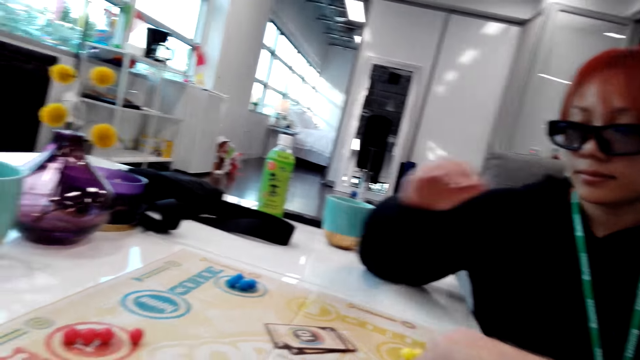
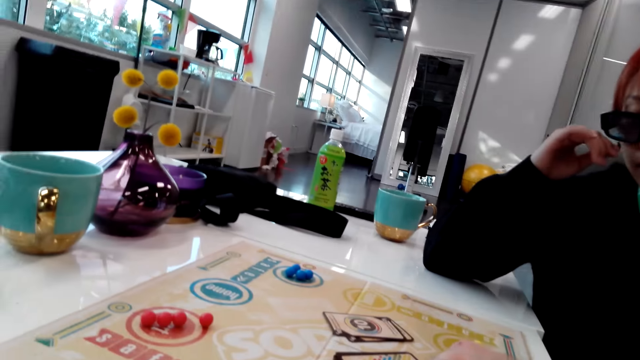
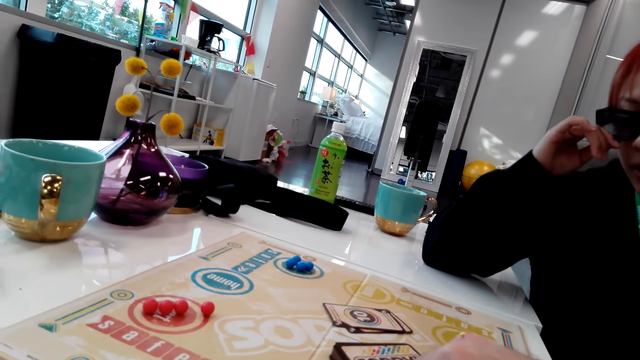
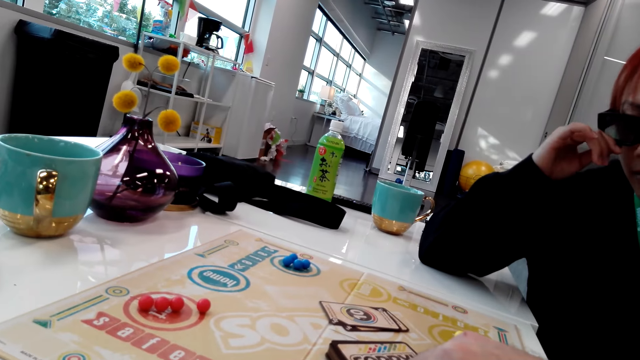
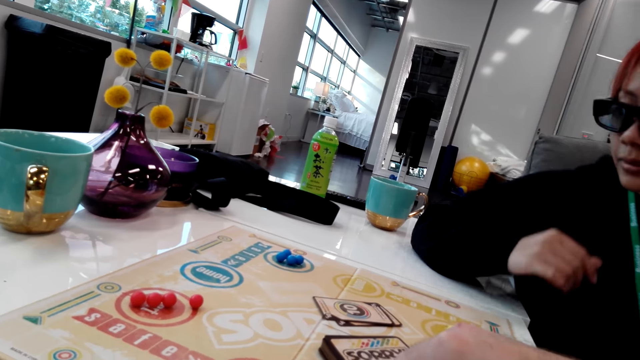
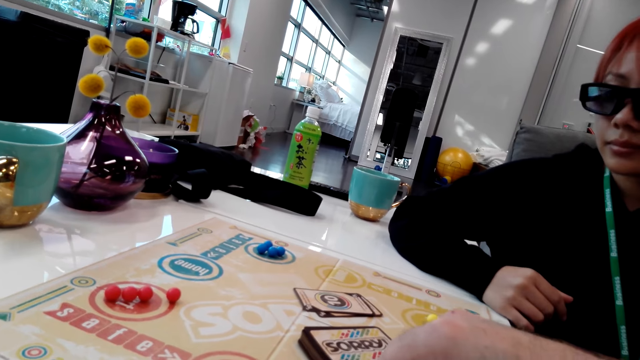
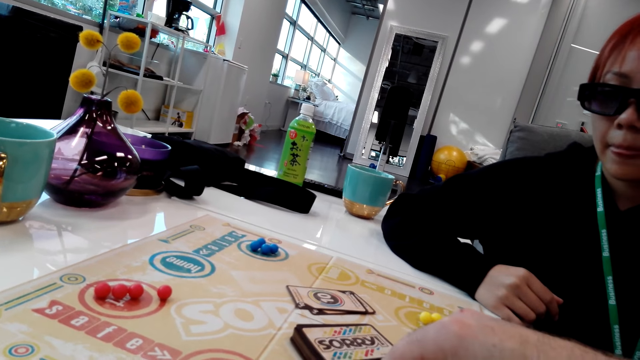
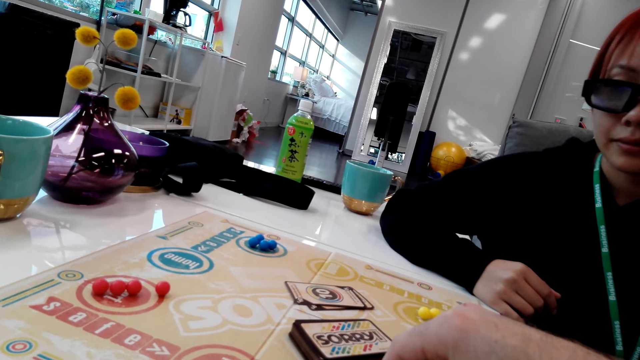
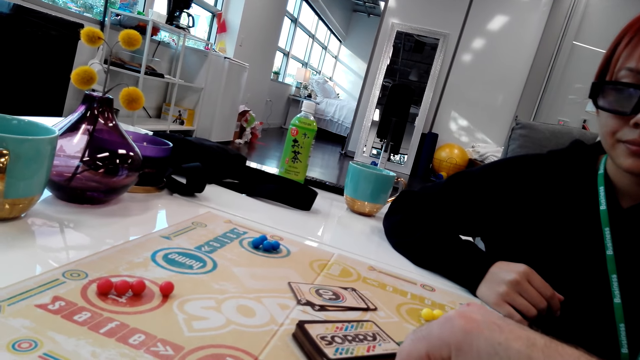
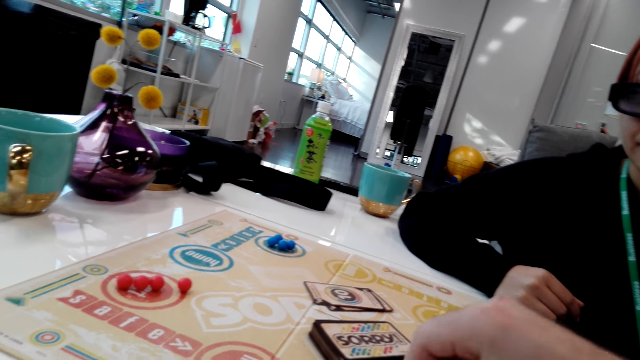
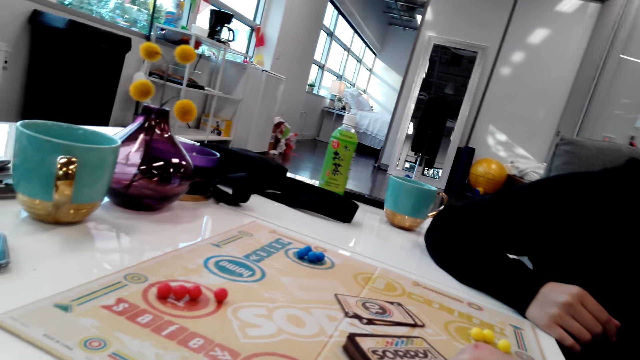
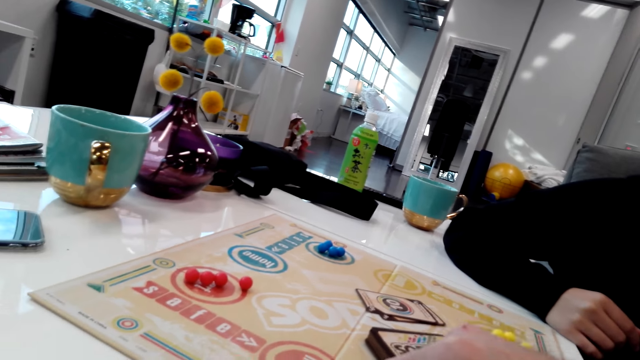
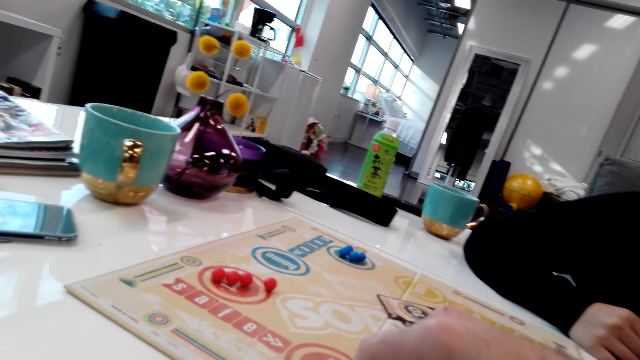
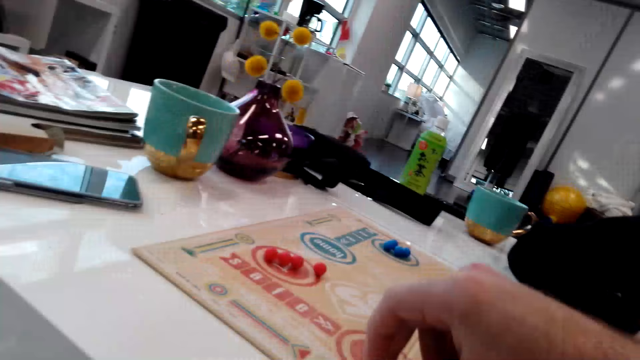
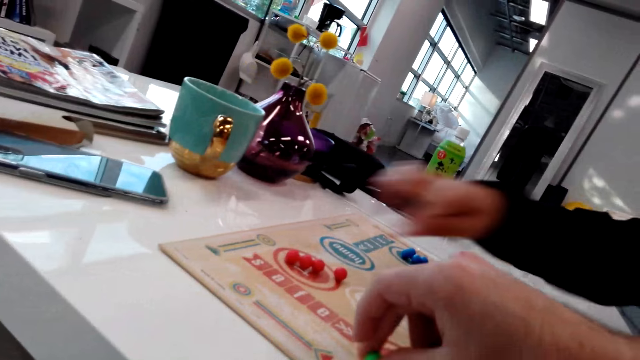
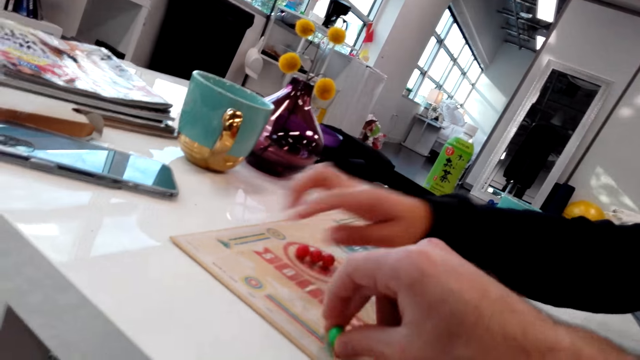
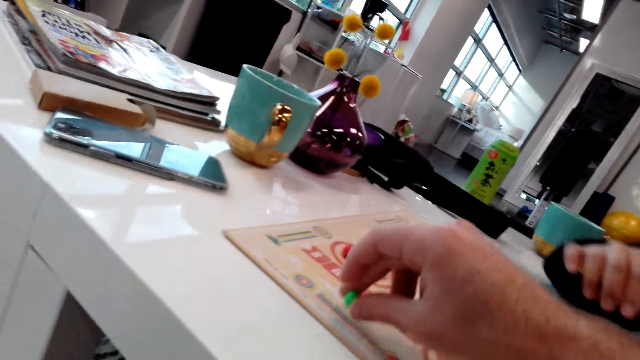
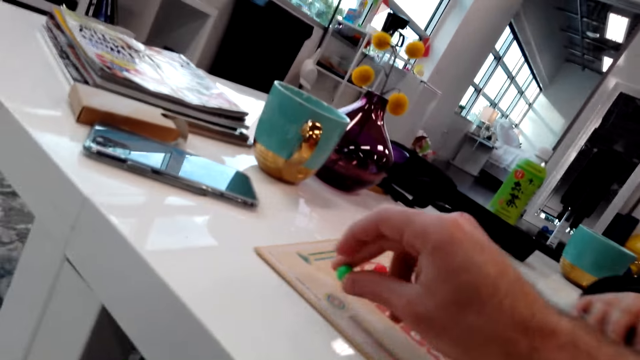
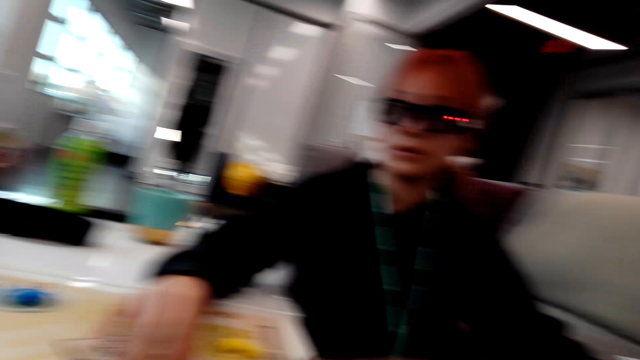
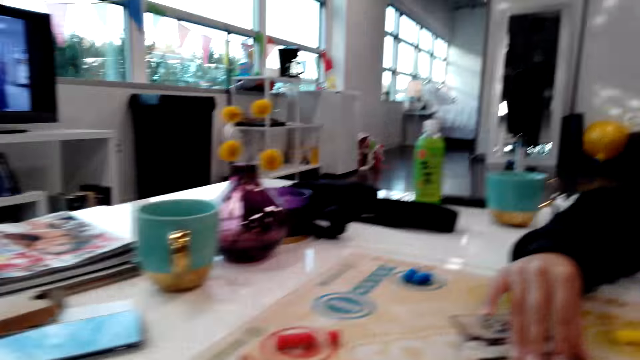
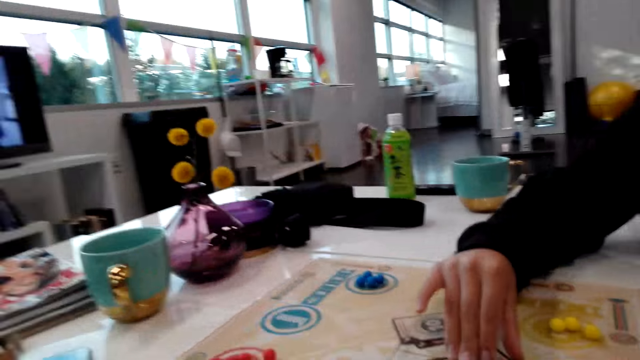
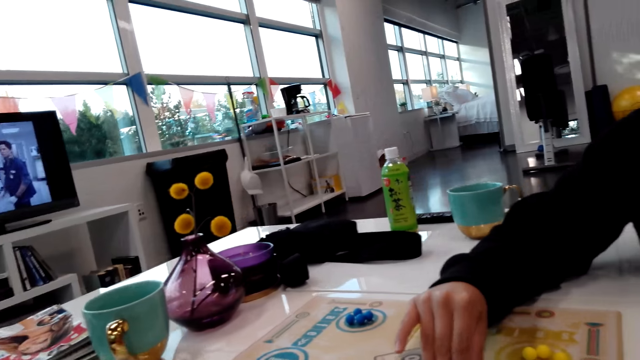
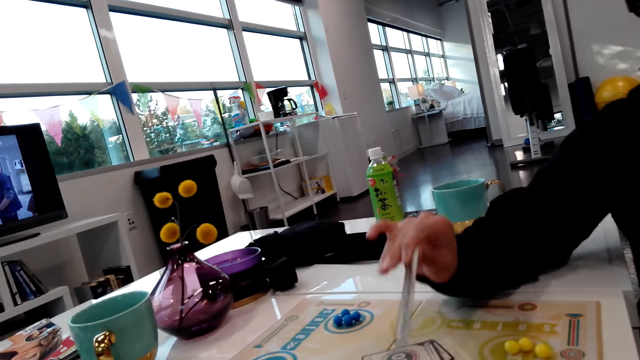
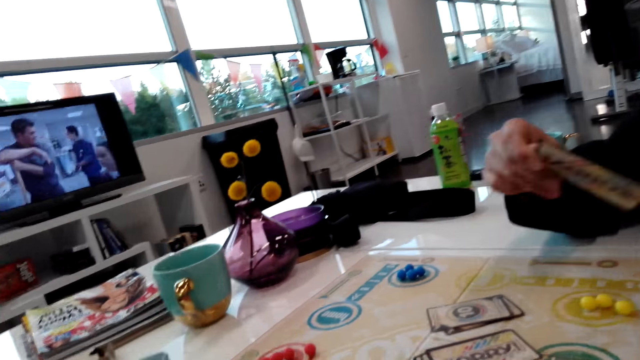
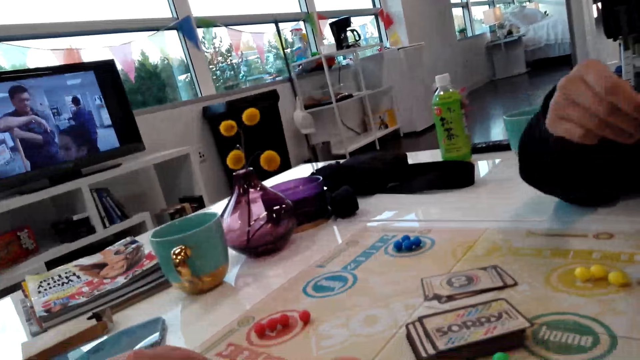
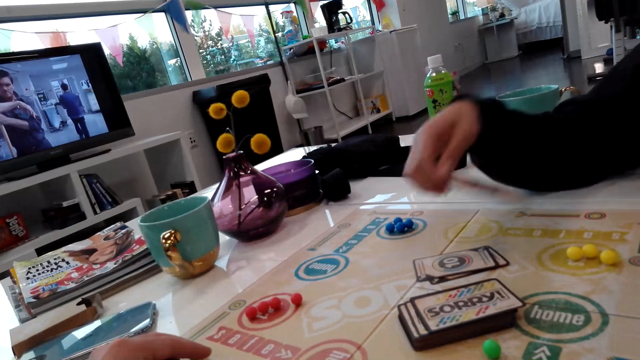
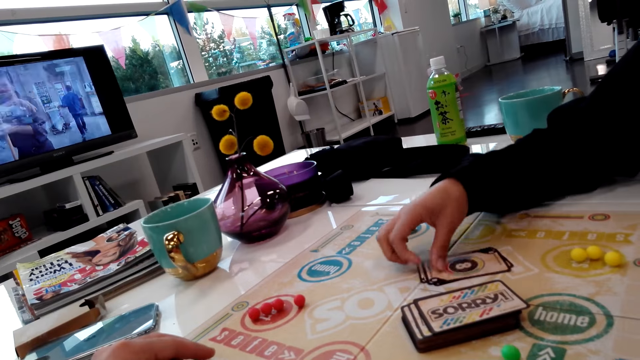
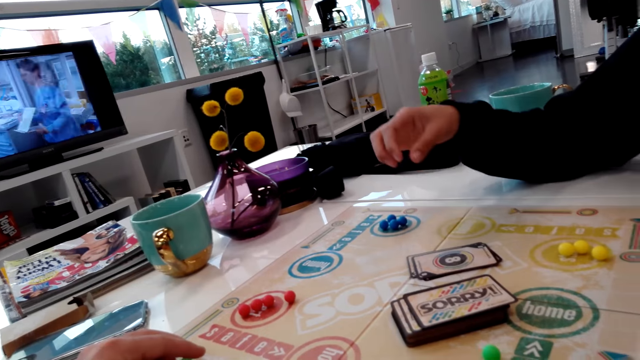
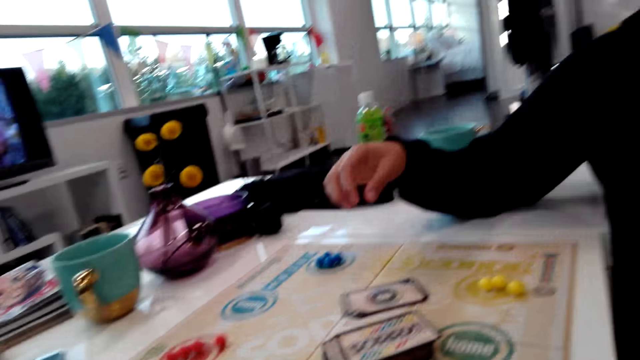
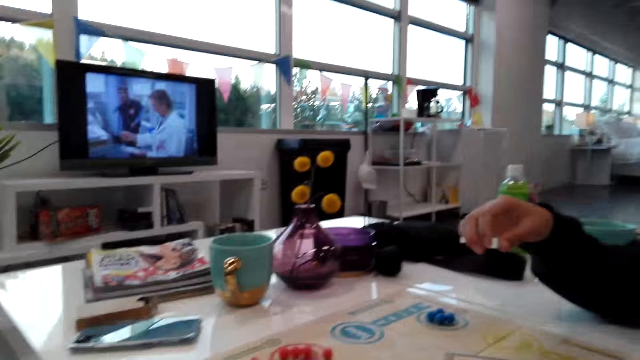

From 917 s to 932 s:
The woman holds the glasses. The camera wearer plays the game and counts on the Sorry game. The woman points at the Sorry game. The camera wearer plays the game and talks to the woman. The woman picks up a game card on the cardboard. The camera wearer talks to the woman. The woman drops the card and puts the game card on the cardboard.

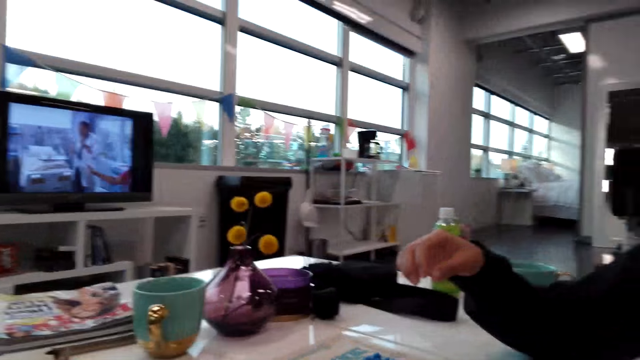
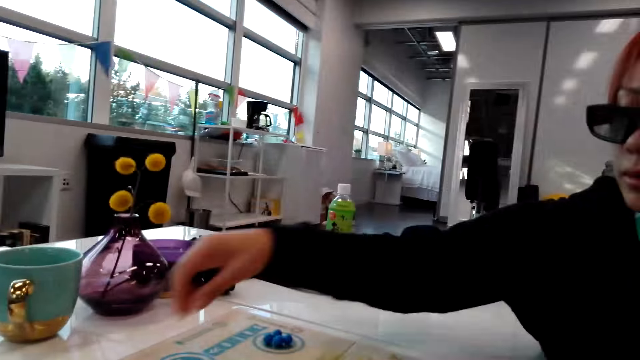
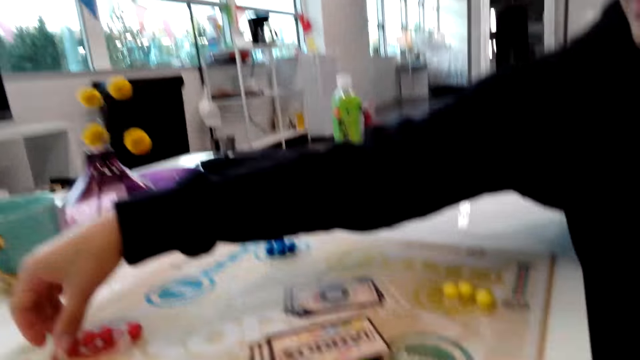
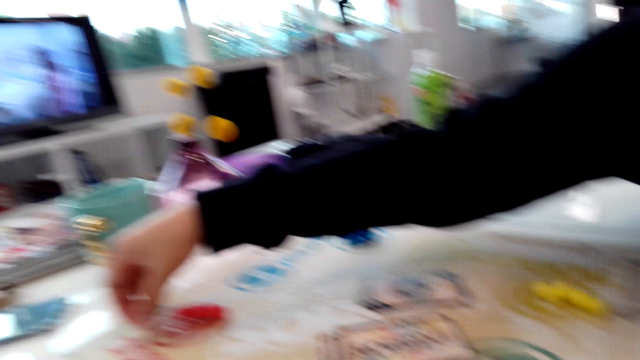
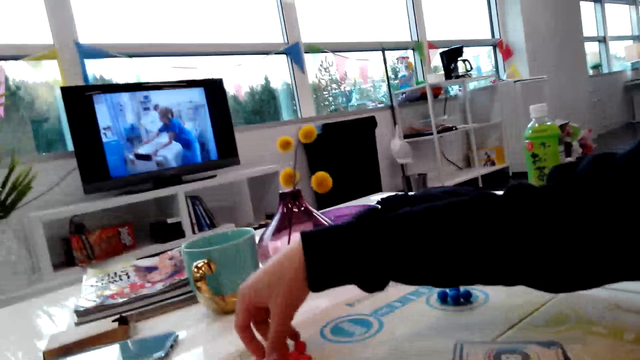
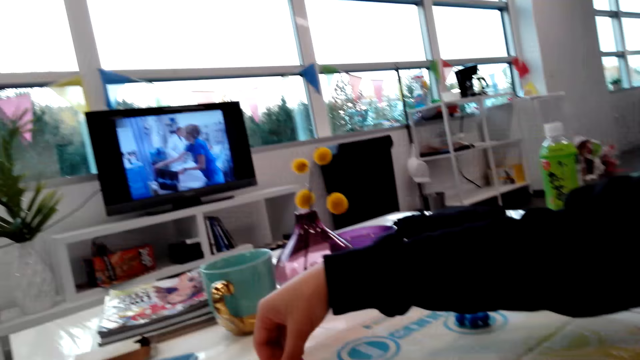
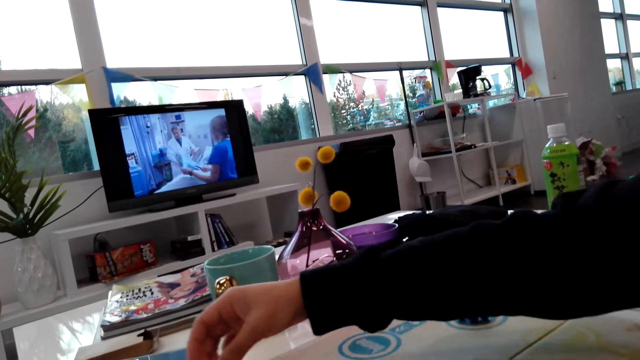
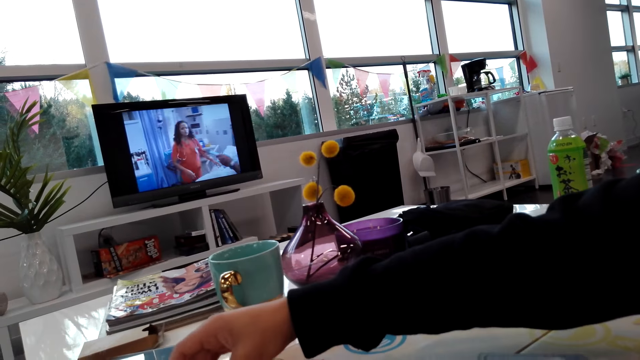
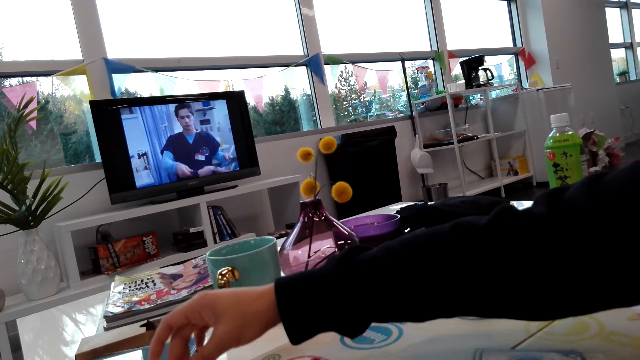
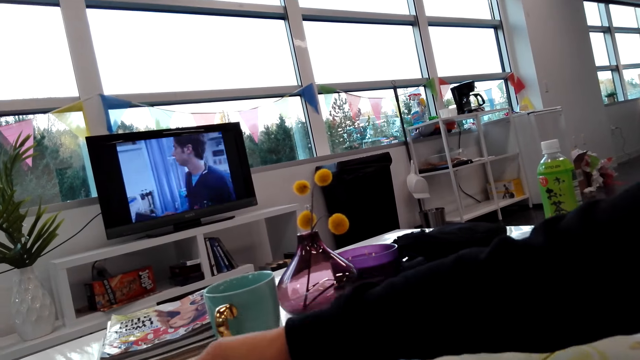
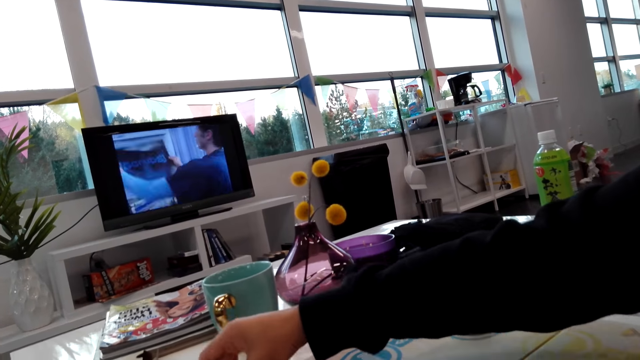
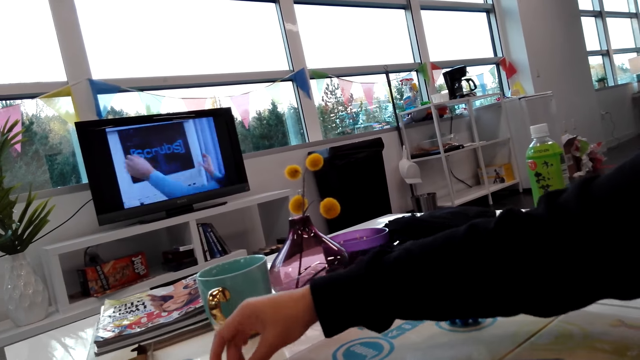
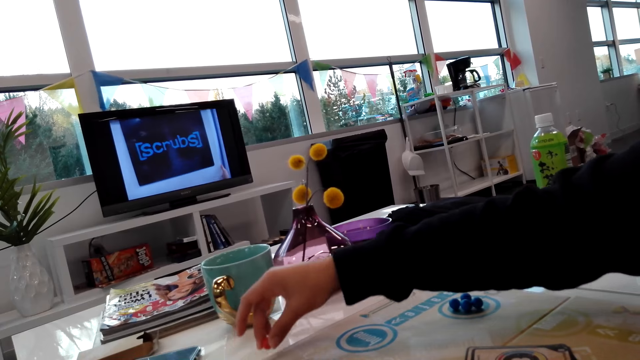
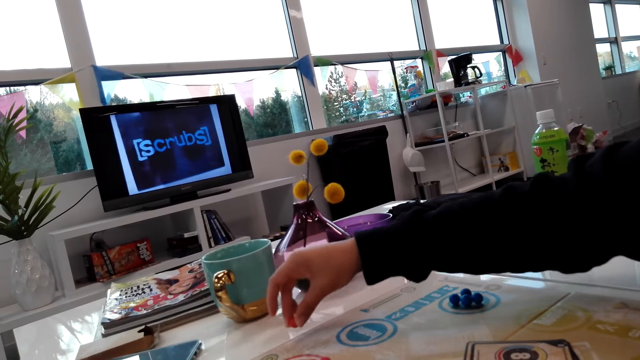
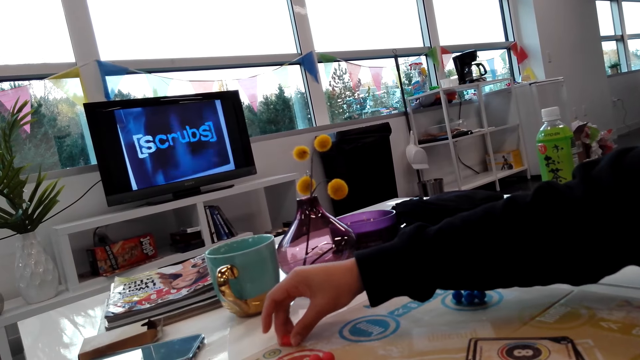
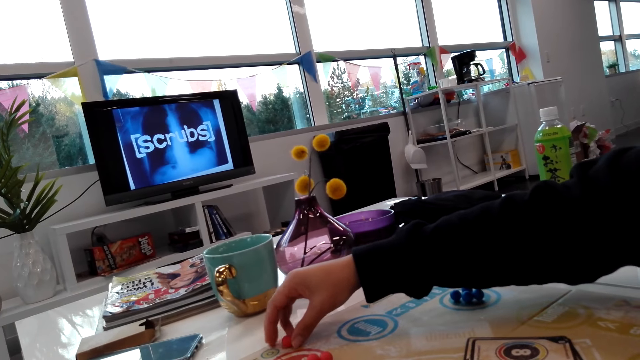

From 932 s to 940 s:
The woman counts on the Sorry game and plays the game. The camera wearer talks to the woman. The woman plays the game.
